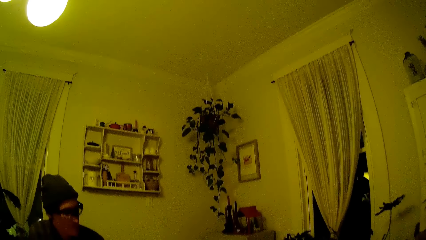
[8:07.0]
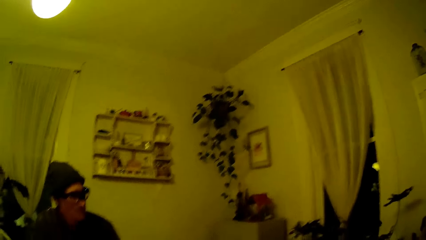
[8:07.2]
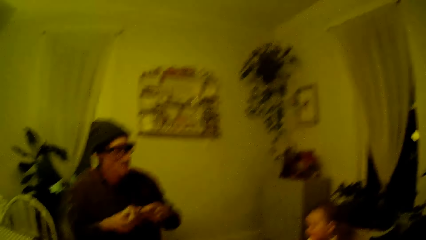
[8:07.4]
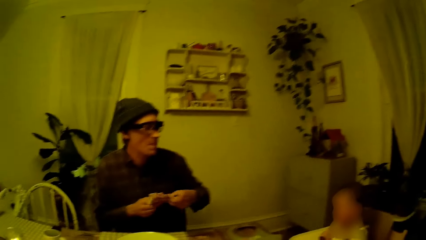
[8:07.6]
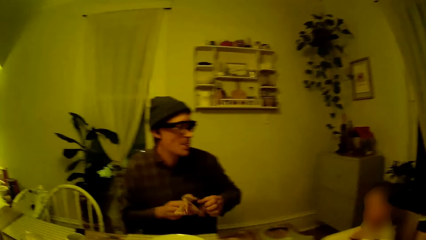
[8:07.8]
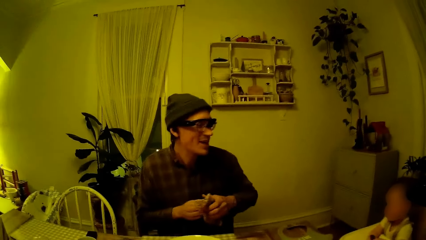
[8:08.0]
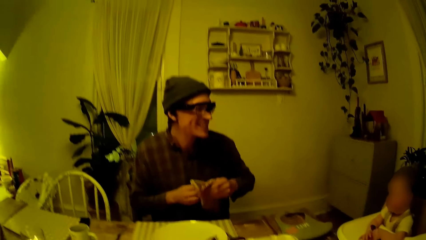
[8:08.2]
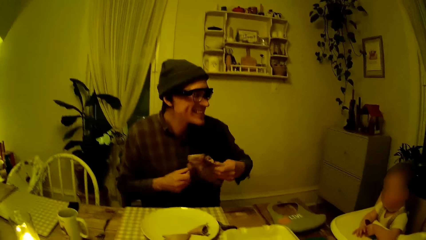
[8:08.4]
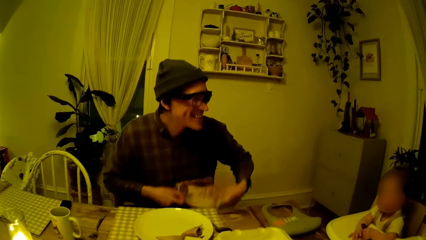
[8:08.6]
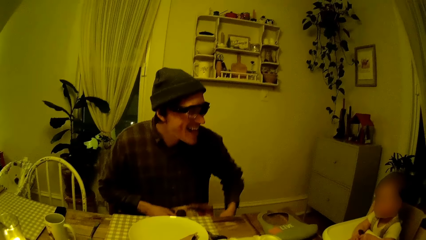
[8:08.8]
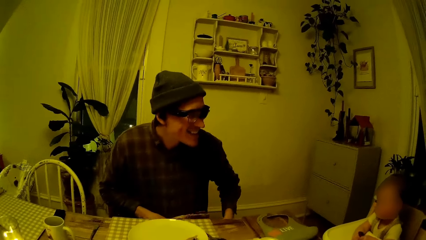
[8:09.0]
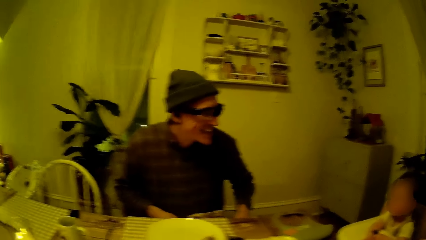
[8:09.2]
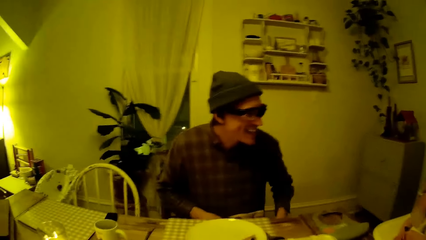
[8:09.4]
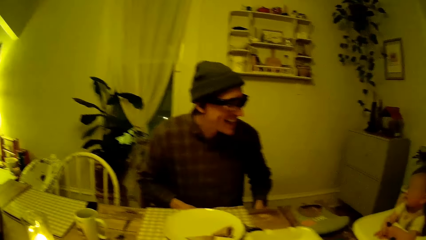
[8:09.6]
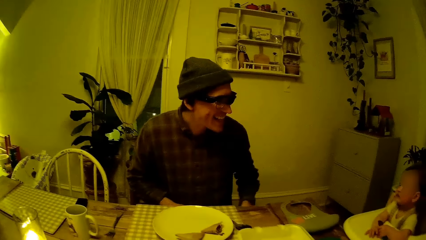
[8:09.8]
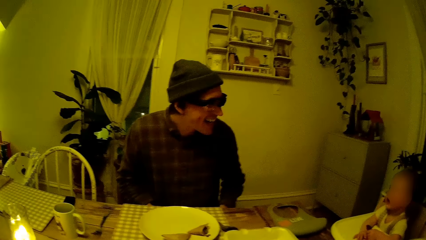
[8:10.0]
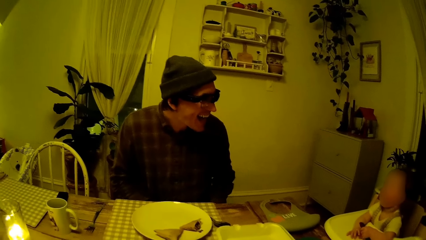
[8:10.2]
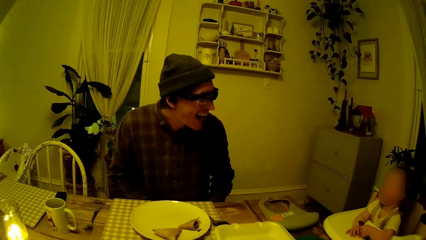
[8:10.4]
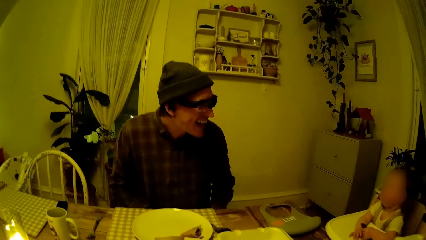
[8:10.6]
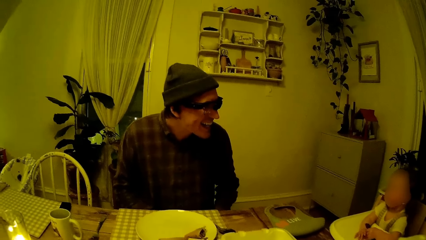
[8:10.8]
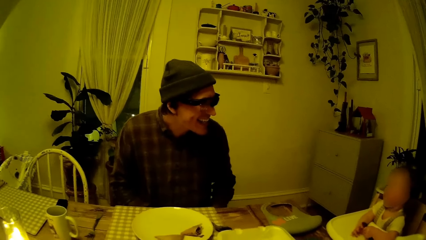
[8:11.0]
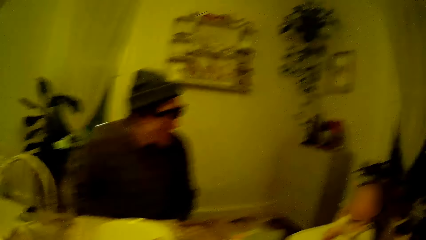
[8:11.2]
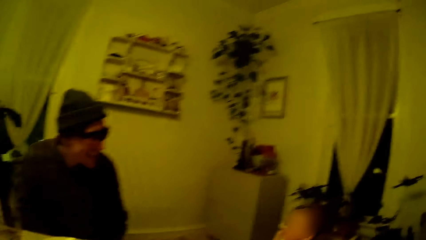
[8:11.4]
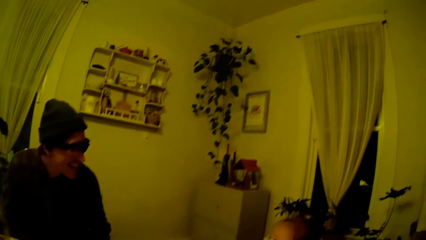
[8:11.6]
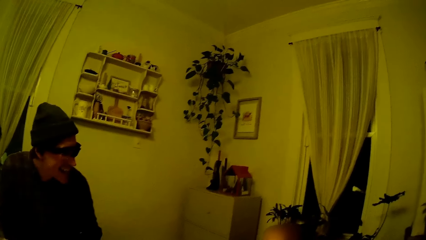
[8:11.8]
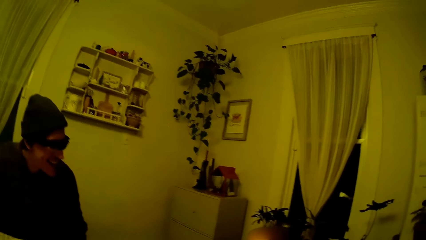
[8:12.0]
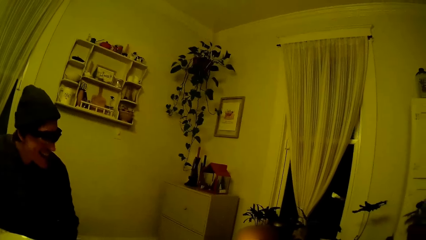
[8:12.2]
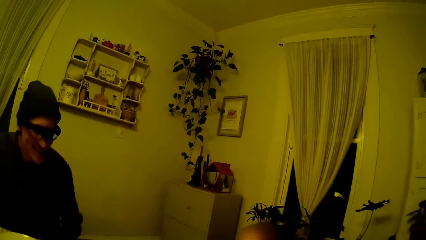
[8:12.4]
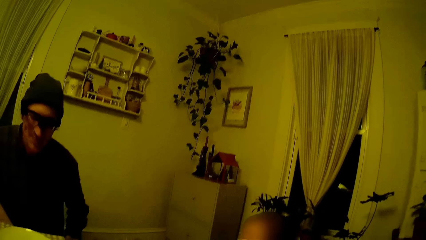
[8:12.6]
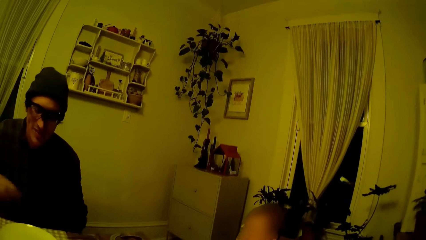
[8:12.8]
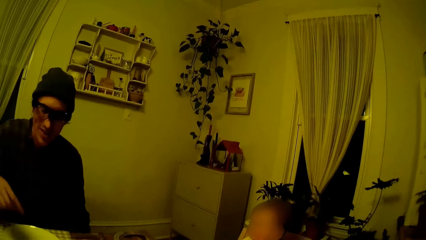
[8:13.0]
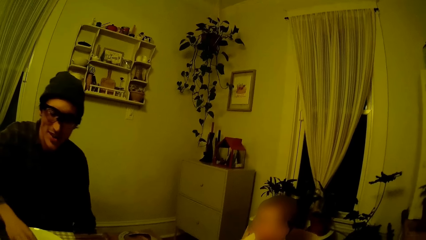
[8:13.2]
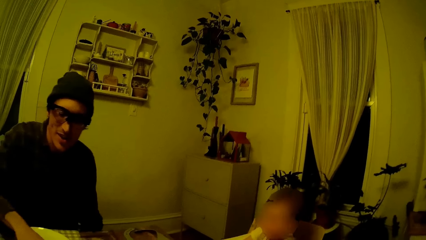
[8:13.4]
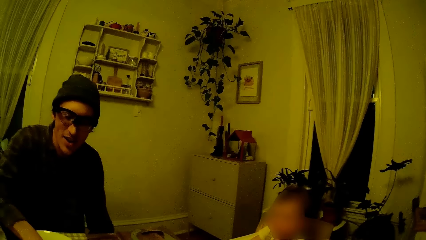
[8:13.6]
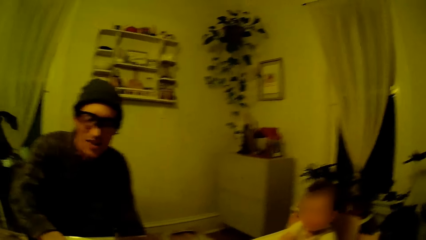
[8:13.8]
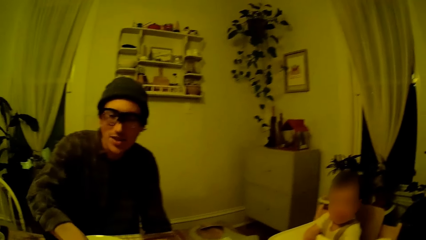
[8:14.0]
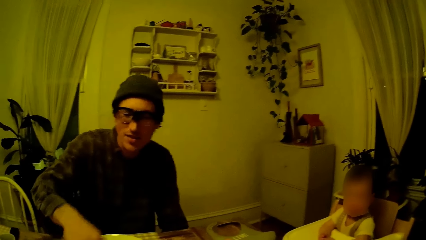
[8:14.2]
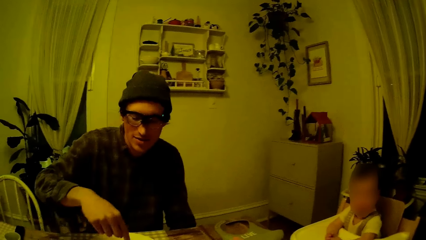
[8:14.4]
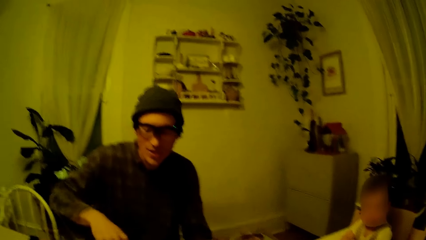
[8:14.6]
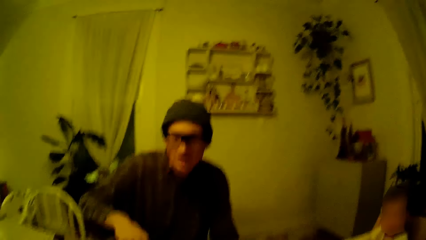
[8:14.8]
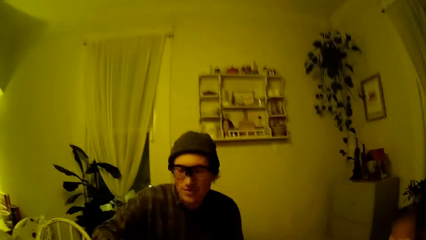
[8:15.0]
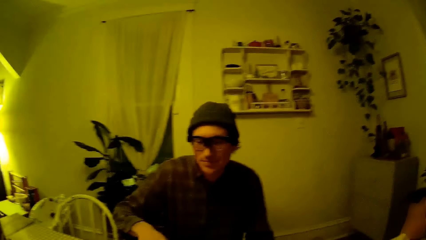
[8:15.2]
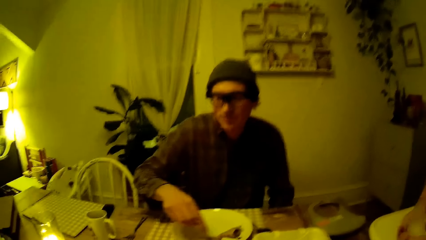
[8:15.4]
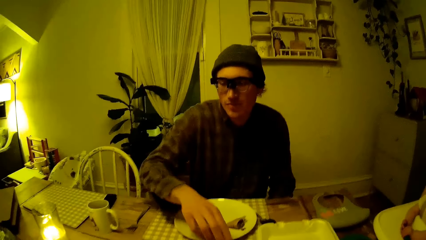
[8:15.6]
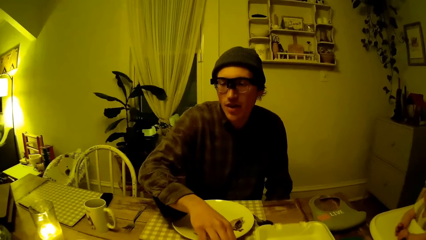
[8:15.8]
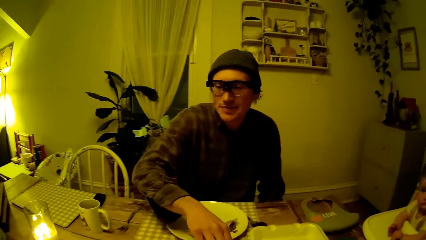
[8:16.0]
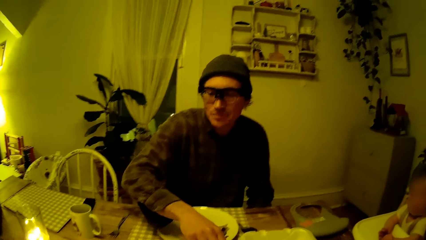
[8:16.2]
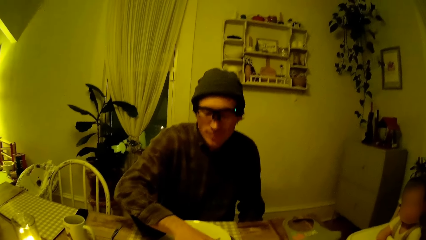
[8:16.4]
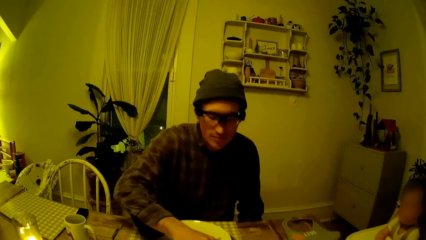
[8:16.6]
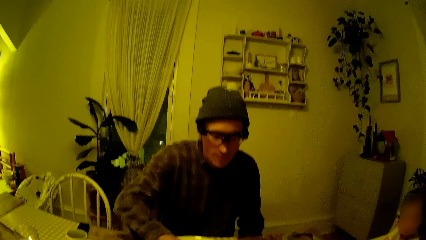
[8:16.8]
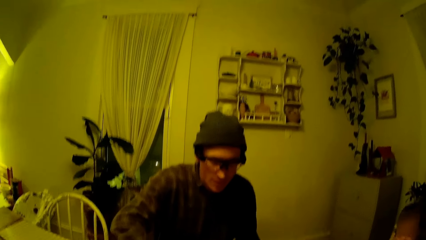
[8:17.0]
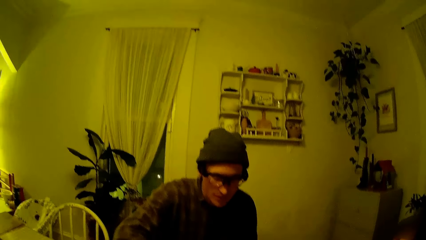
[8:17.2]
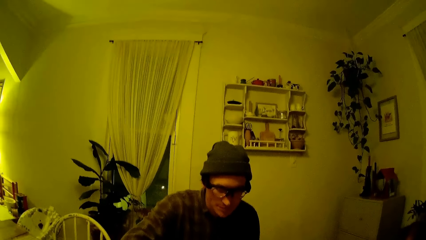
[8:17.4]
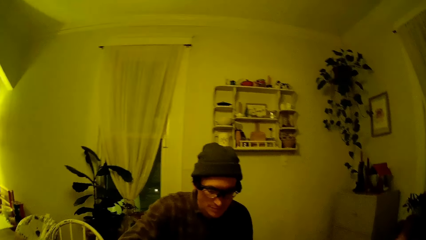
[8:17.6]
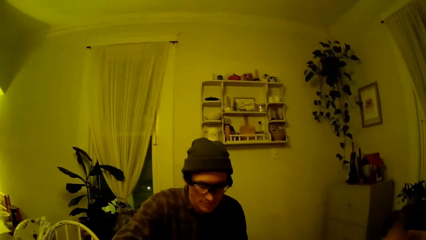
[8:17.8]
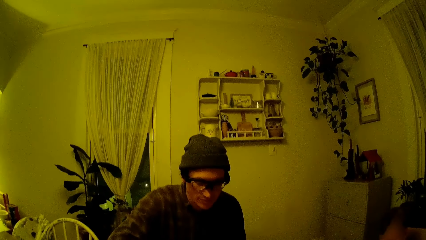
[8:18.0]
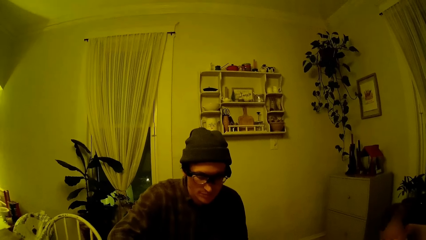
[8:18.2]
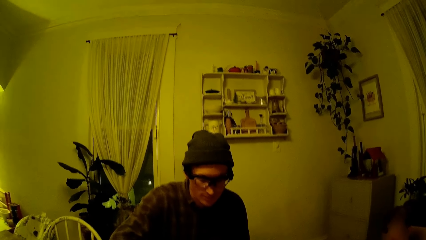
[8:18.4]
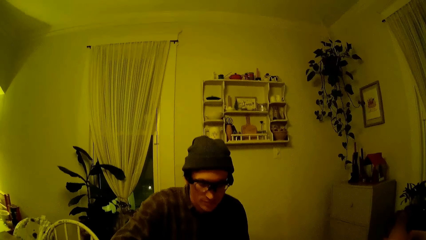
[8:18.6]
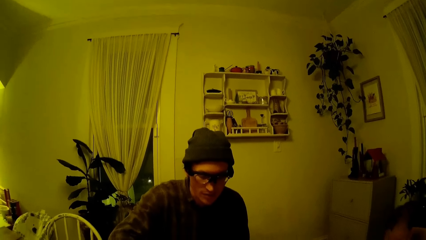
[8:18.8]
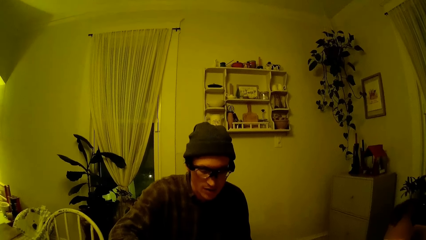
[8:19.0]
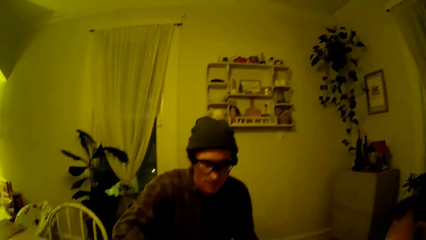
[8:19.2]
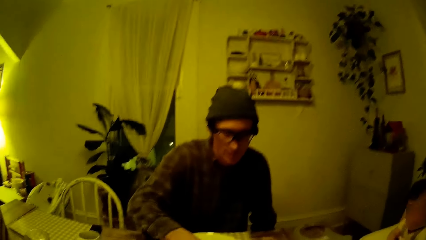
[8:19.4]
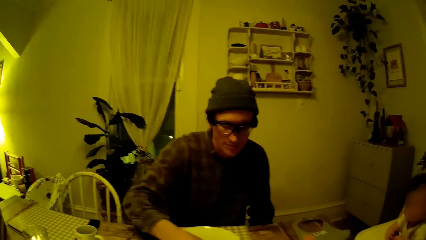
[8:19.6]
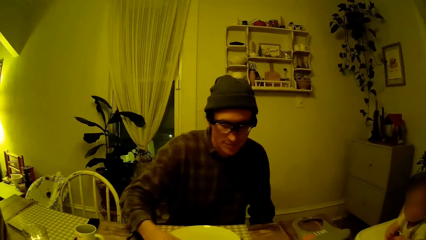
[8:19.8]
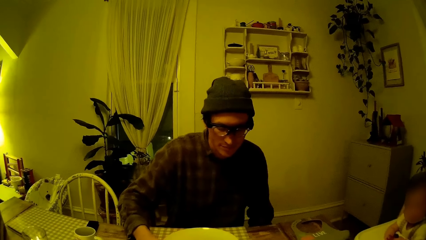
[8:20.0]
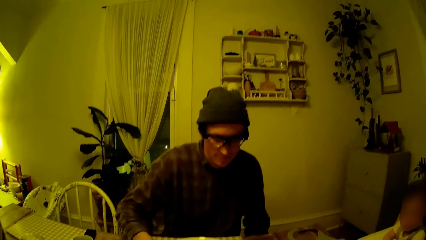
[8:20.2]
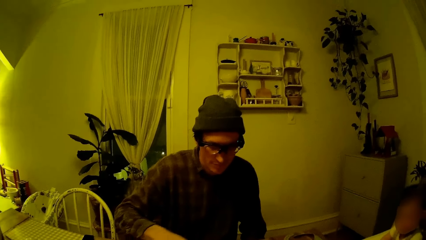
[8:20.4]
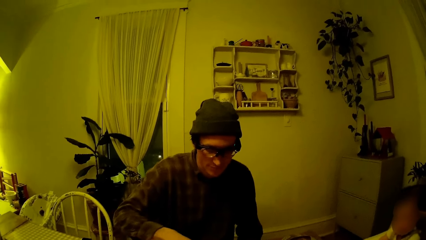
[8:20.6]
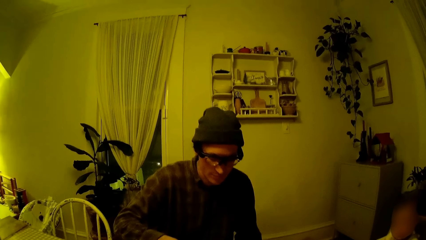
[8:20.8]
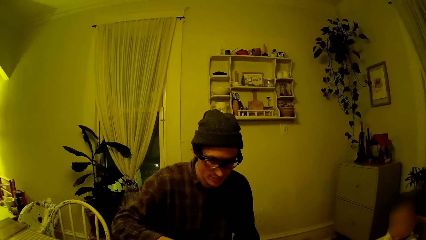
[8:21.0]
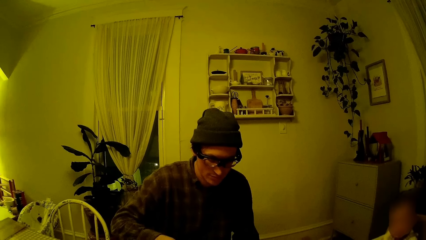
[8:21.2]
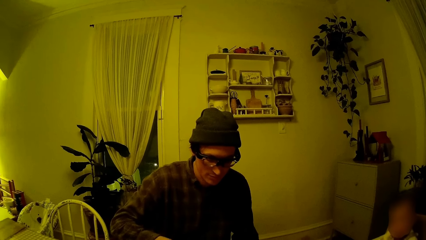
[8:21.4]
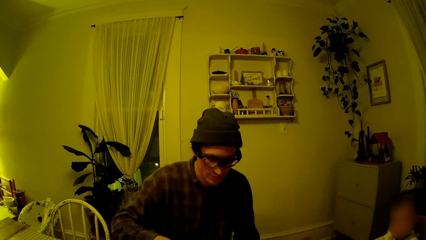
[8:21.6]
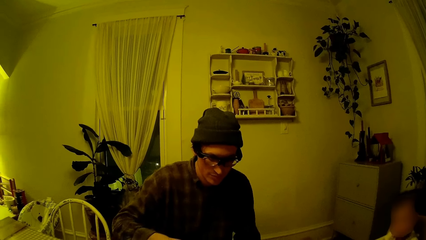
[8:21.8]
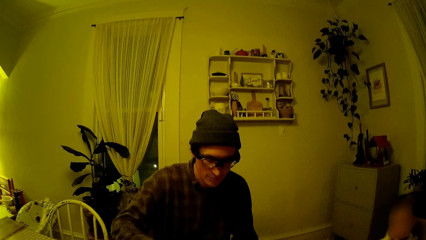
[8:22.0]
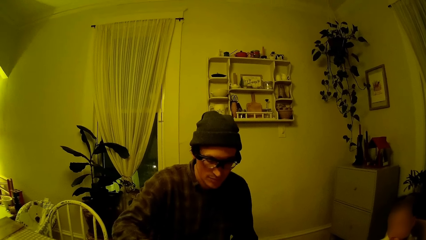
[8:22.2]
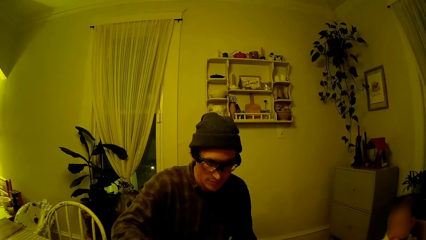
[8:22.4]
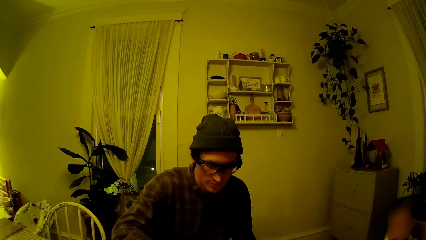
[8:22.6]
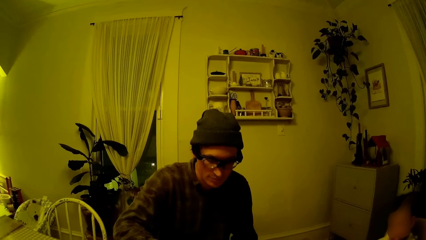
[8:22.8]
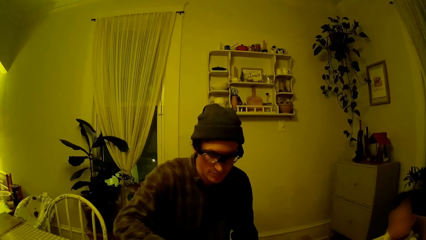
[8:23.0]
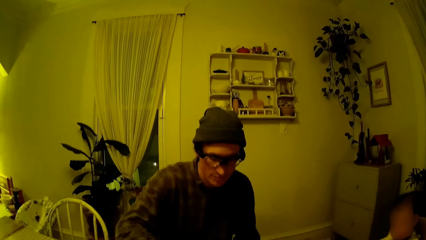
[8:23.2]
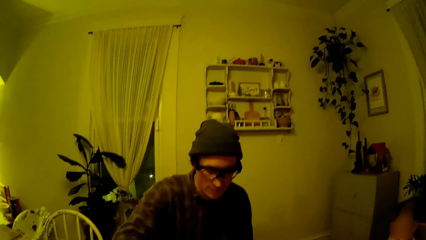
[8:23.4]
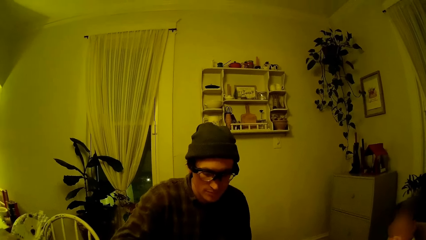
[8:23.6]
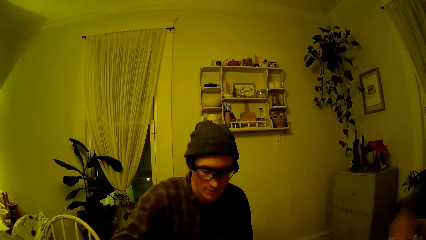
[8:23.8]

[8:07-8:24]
The man places the table napkin on his lap.
